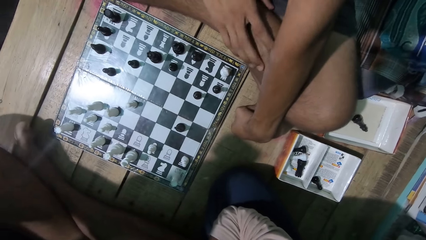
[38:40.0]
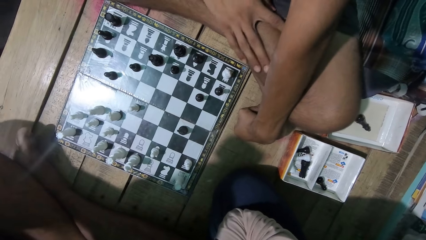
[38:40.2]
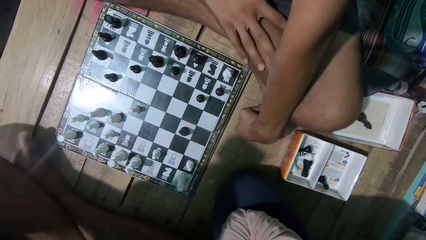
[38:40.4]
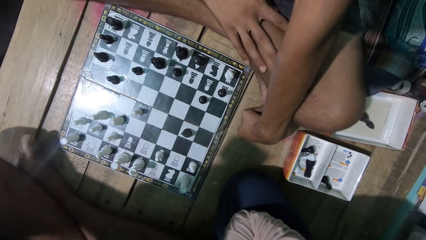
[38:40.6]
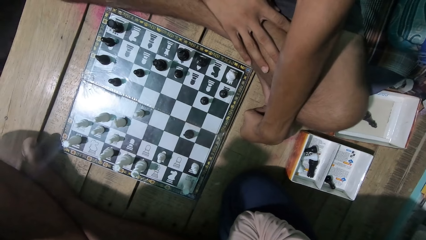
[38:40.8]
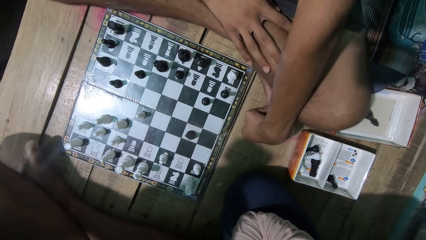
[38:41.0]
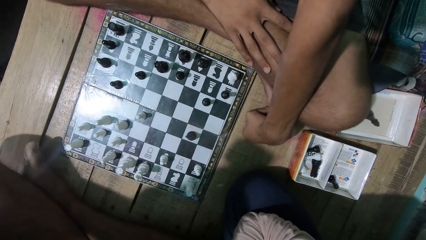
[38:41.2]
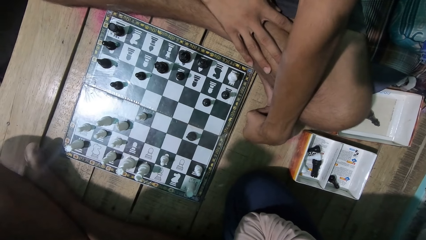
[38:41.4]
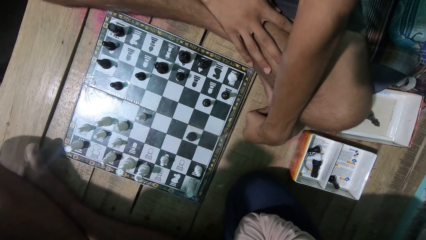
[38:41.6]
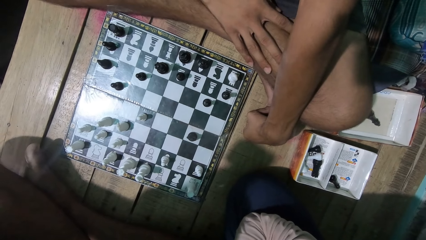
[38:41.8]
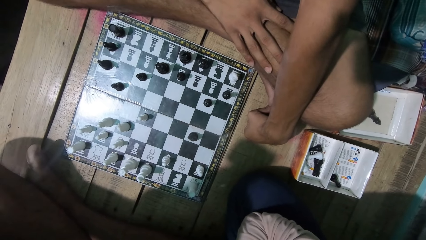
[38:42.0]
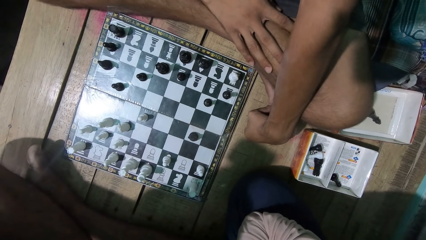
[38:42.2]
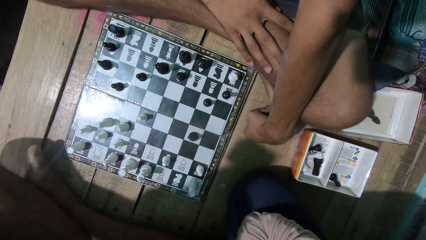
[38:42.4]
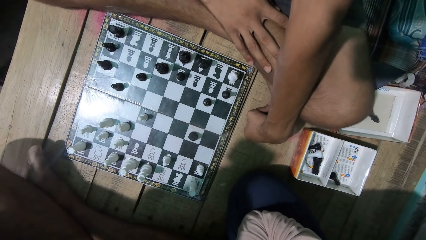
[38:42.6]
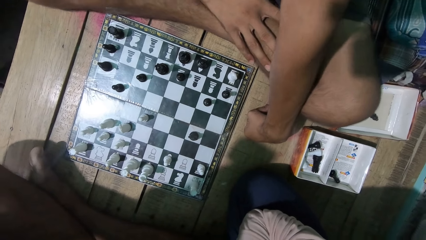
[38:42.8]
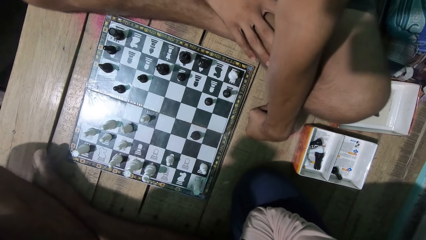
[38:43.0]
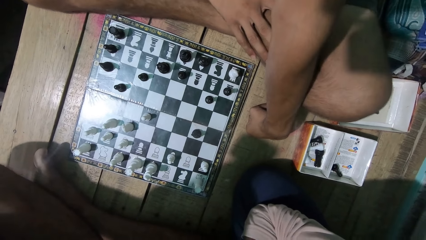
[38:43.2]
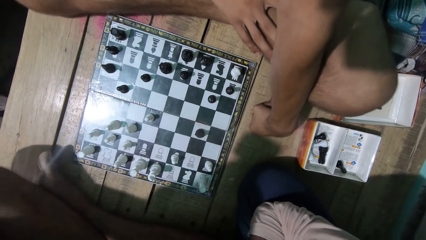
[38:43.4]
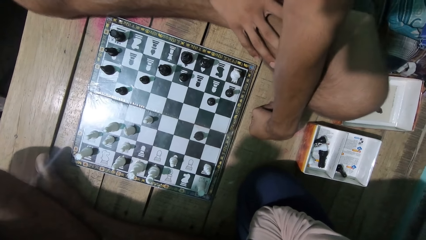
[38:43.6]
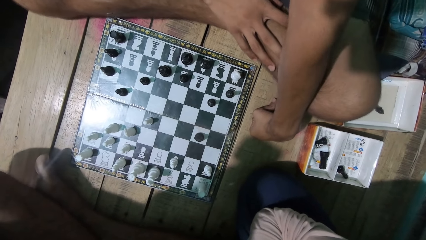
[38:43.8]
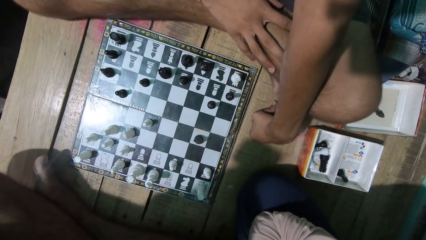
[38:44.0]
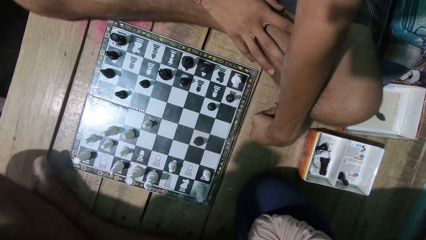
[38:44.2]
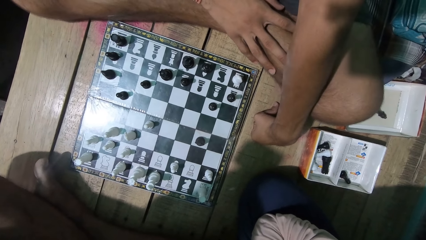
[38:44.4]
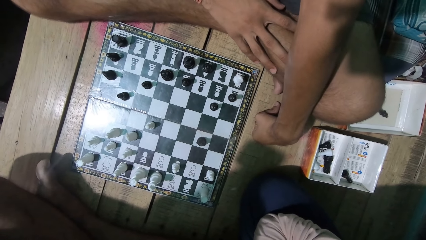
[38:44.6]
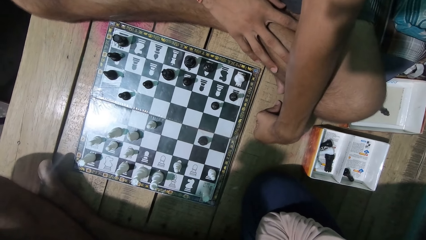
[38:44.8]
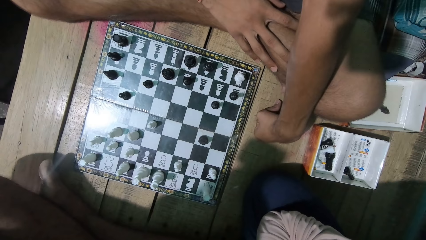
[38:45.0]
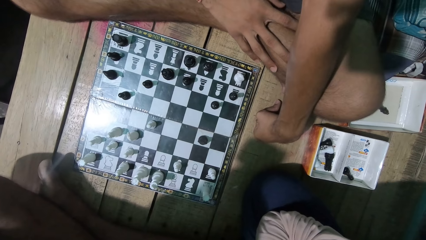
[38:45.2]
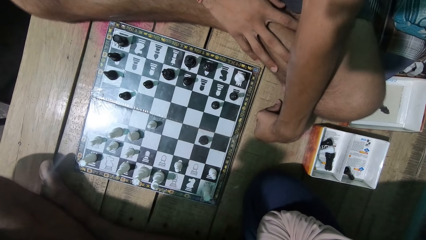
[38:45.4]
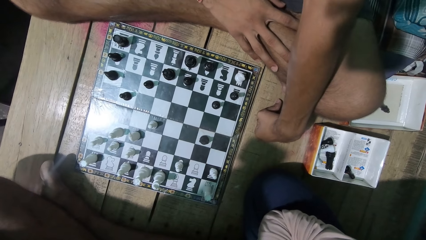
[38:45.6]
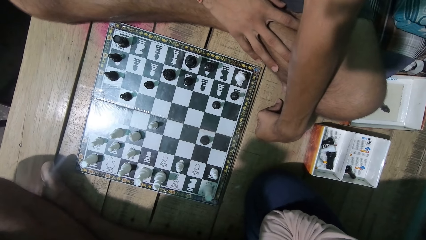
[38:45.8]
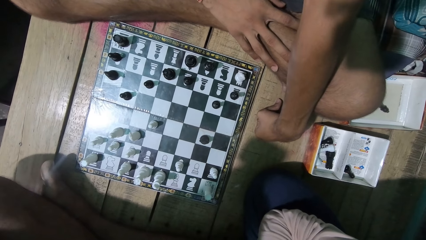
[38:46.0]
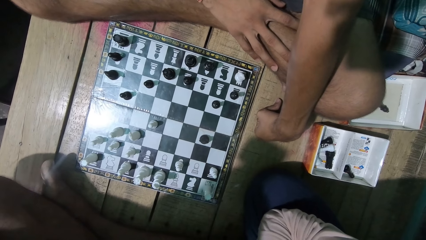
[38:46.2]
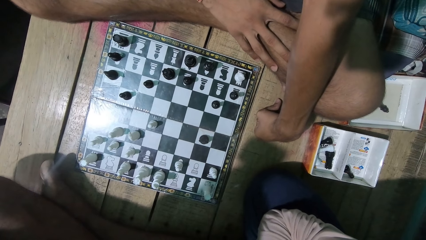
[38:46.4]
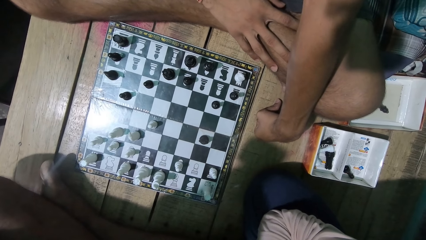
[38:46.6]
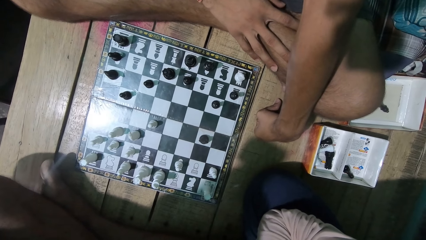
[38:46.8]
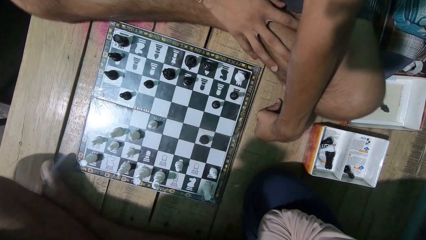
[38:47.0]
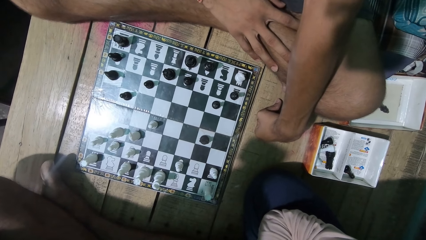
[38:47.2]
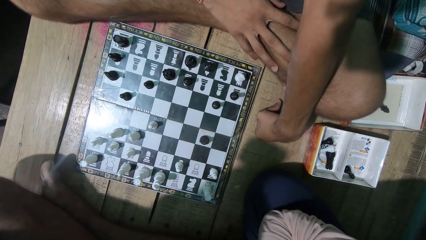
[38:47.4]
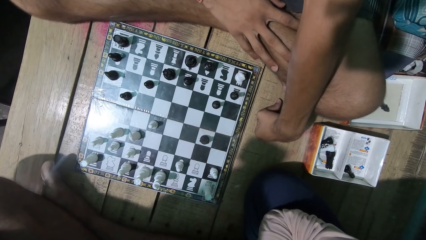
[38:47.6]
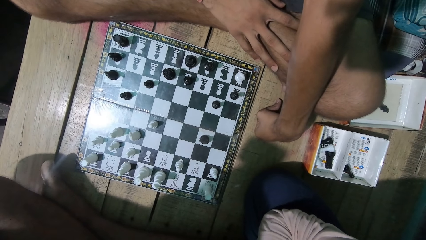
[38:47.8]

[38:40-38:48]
The camera wearer looks at the chess game with a man.

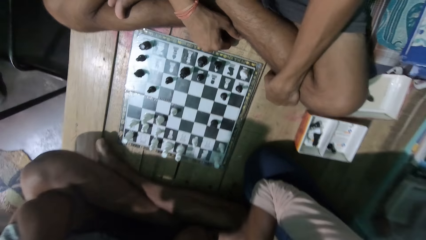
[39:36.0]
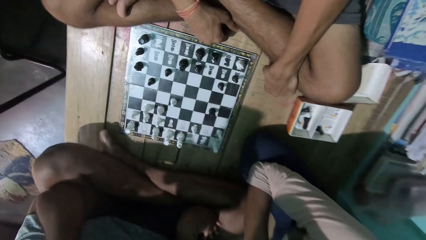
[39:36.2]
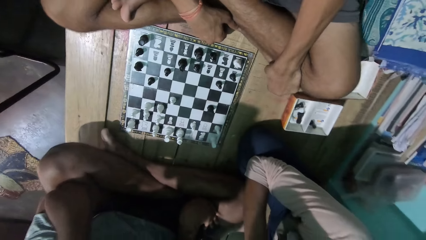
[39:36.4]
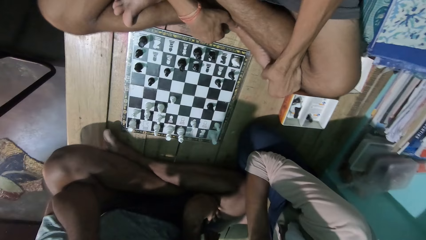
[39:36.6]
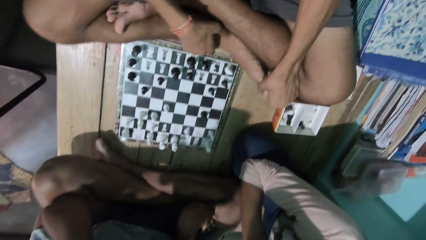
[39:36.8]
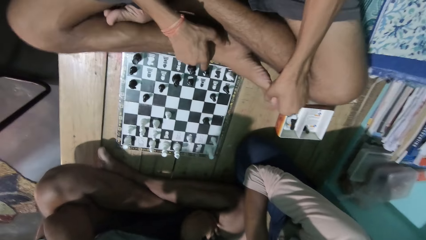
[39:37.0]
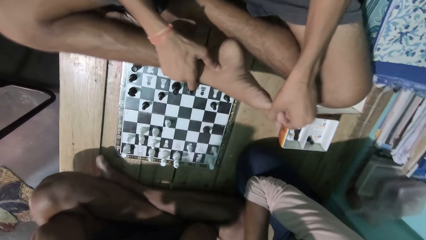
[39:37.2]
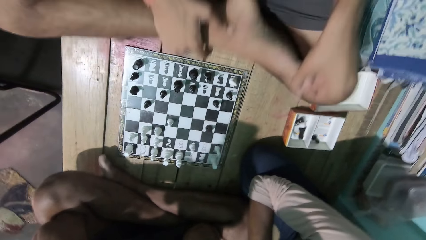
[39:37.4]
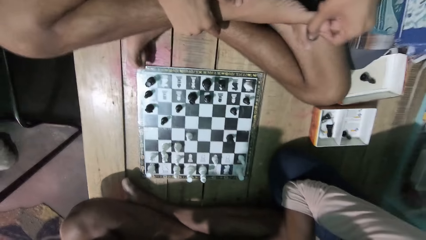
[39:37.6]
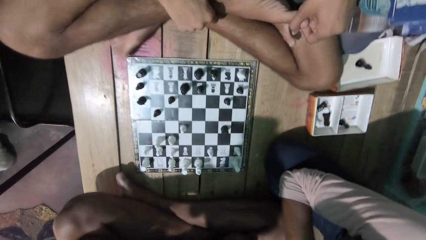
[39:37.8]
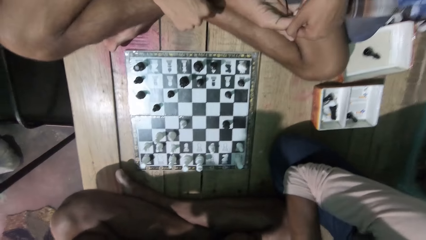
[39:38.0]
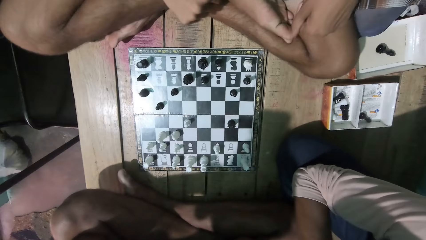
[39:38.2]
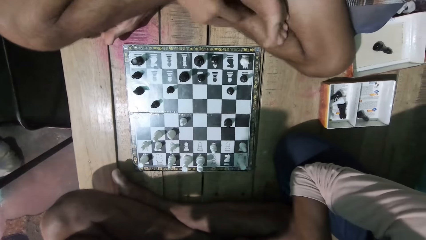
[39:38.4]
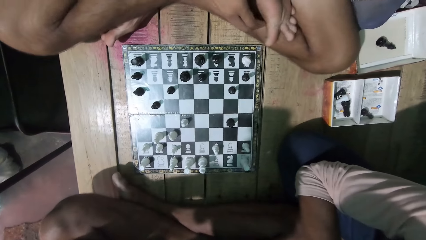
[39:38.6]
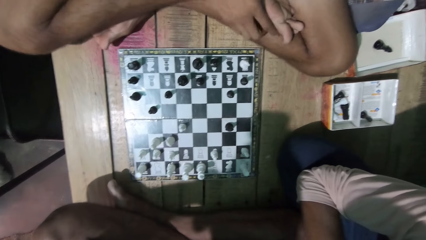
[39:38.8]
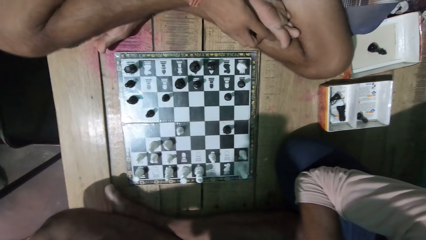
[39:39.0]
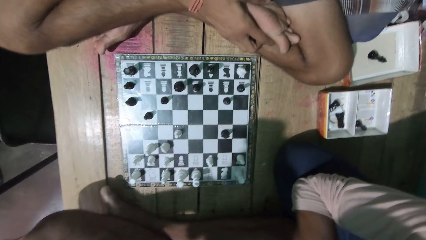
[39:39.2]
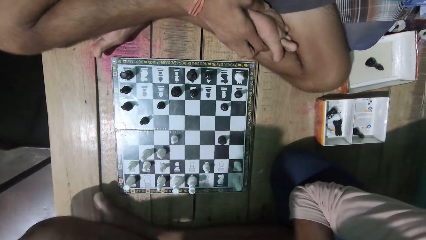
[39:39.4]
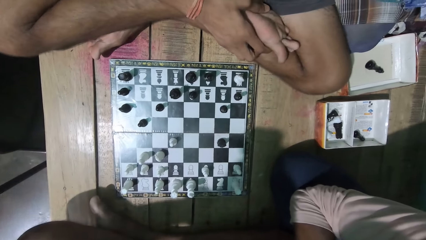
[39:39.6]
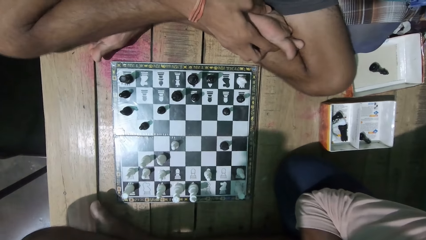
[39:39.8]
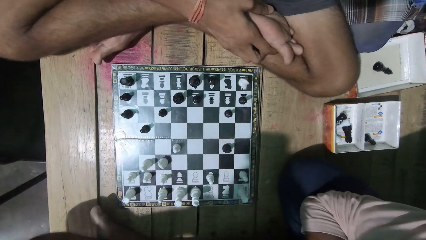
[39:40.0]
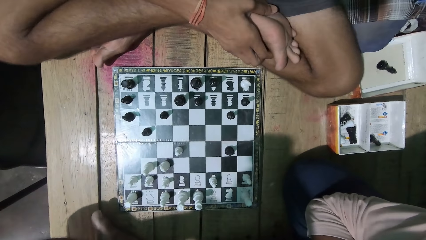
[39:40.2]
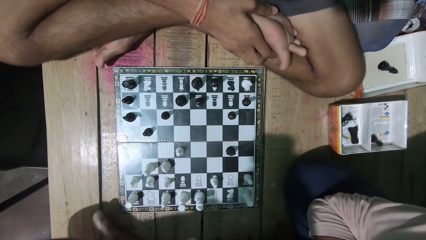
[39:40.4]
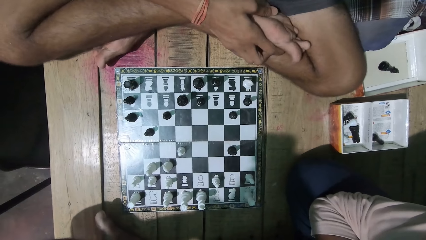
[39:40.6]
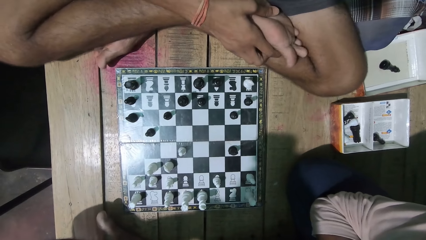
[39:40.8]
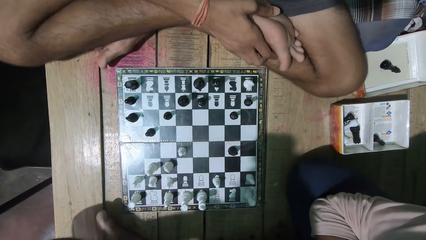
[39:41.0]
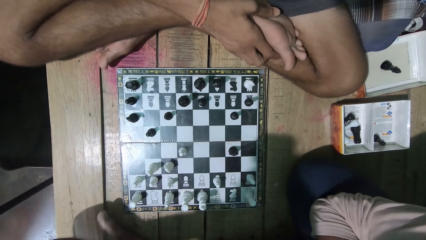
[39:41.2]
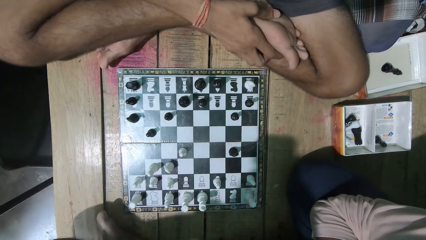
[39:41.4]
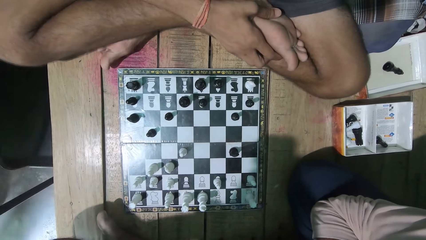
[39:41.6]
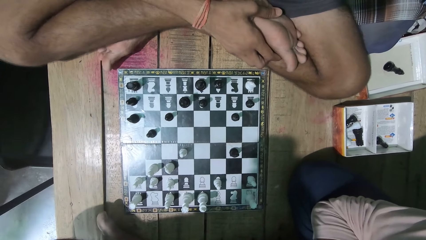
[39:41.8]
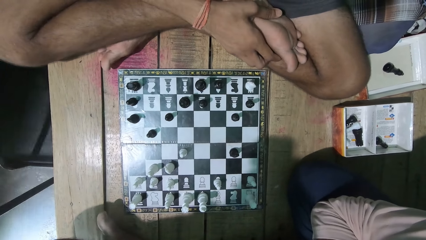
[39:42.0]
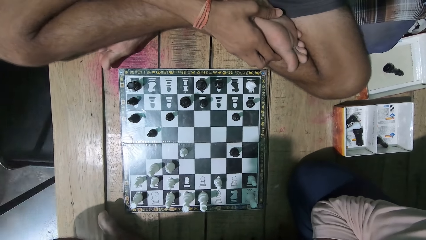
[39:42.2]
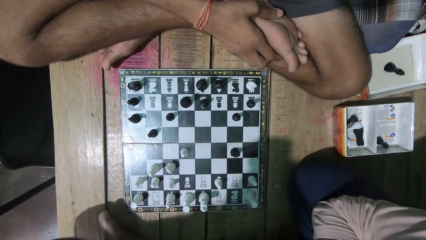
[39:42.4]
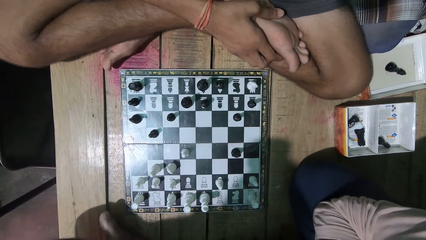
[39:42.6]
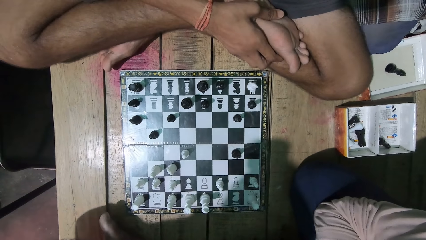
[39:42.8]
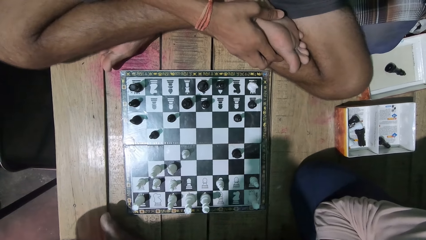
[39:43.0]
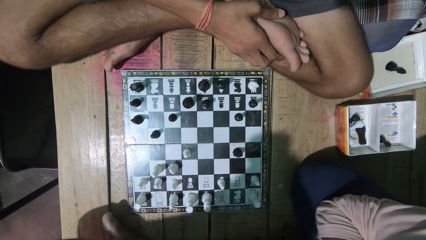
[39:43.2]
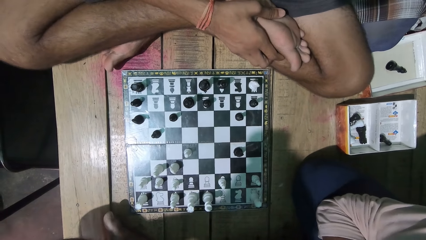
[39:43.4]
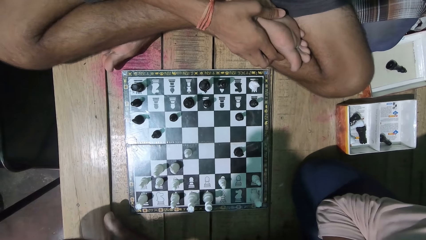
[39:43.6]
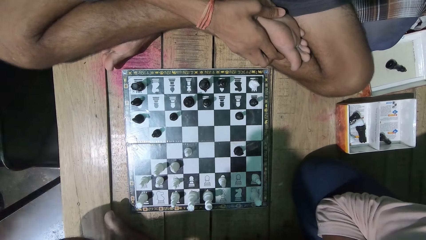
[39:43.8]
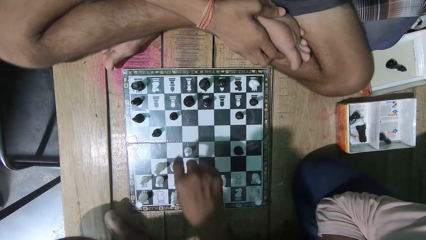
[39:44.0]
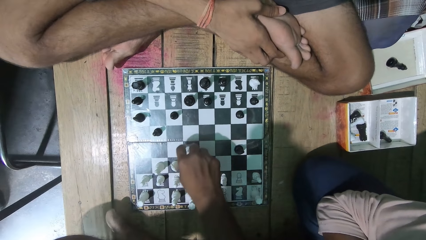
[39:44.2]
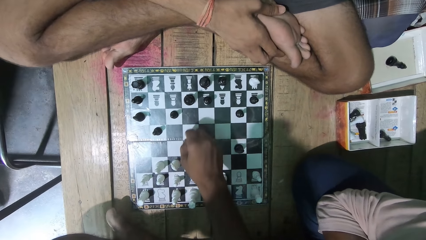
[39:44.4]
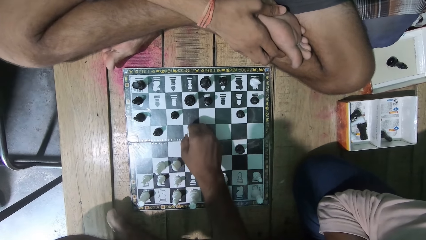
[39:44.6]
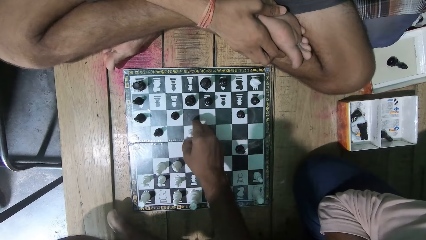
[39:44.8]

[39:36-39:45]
A man folds his leg.
